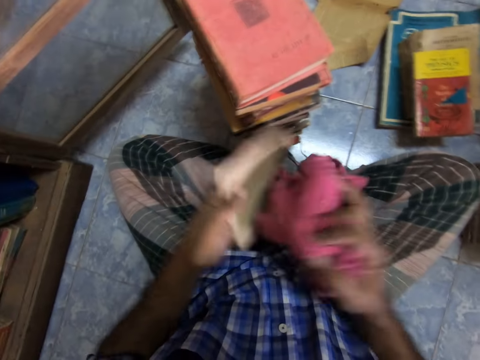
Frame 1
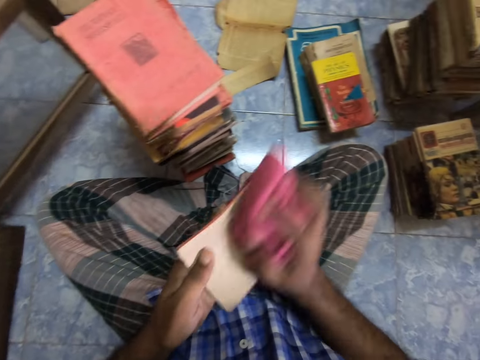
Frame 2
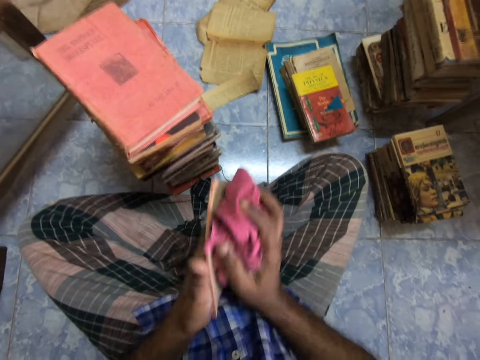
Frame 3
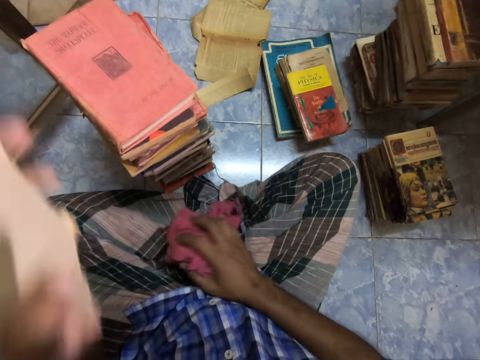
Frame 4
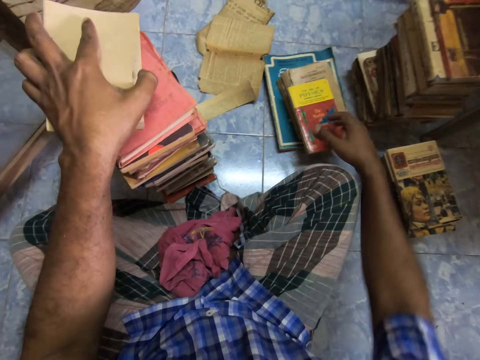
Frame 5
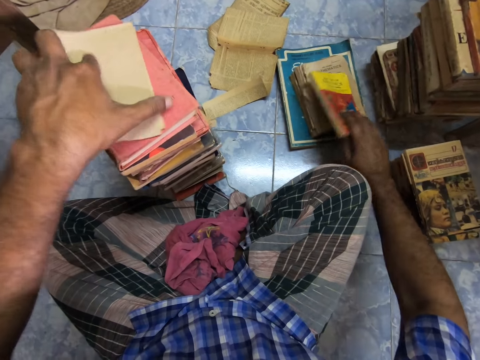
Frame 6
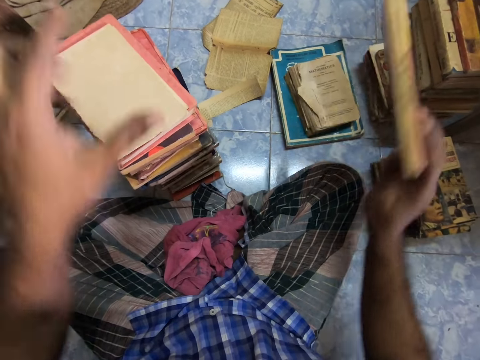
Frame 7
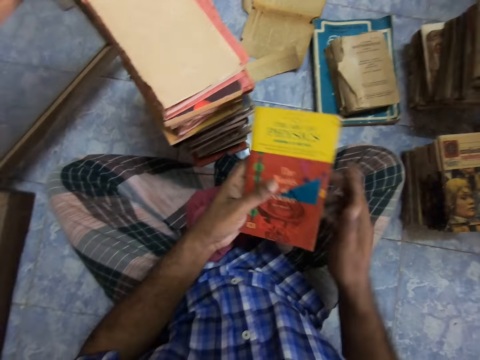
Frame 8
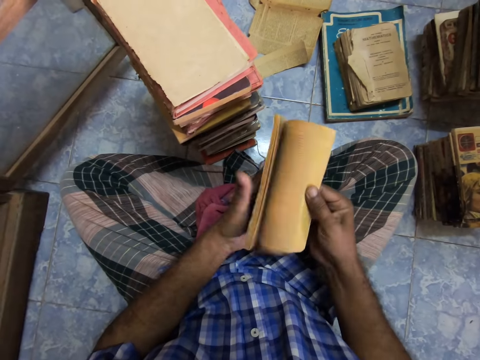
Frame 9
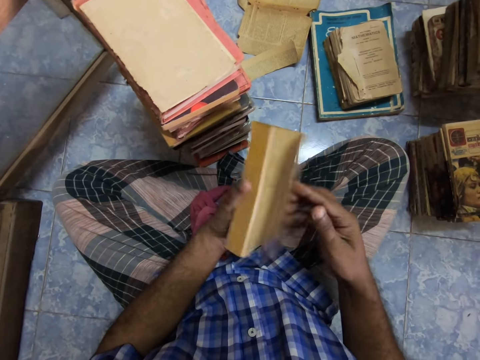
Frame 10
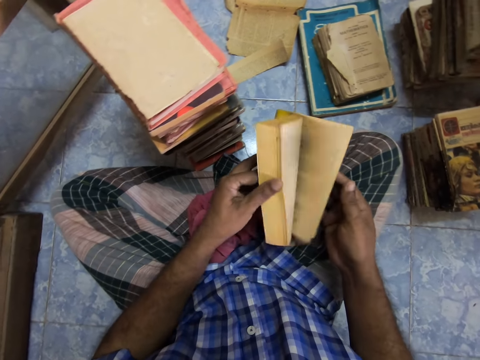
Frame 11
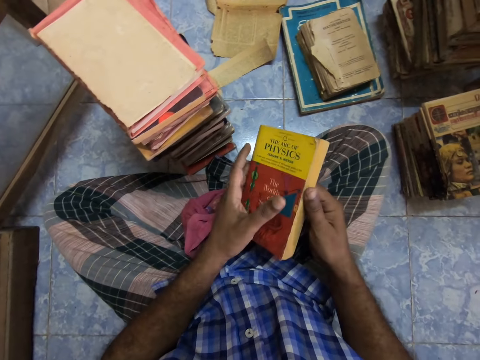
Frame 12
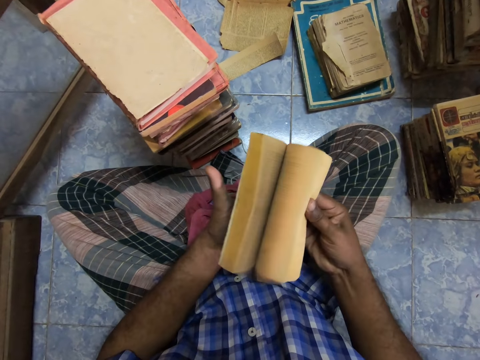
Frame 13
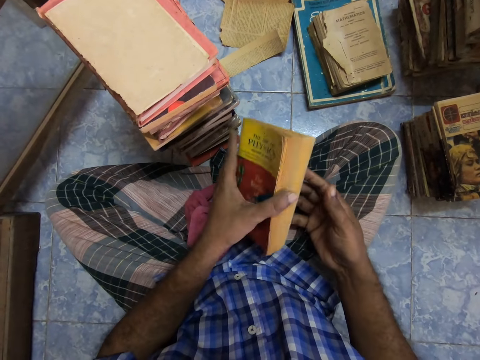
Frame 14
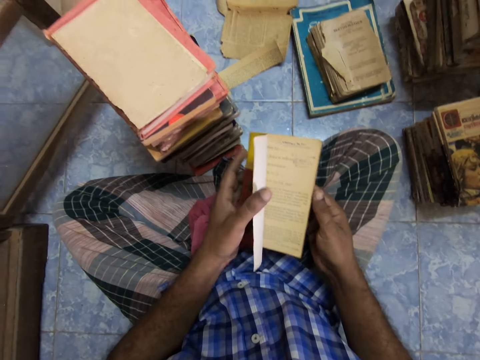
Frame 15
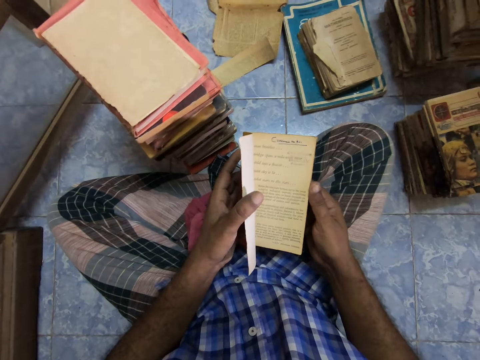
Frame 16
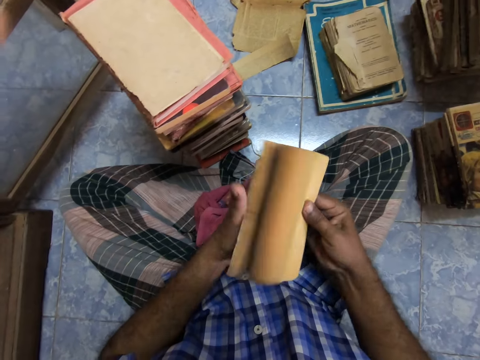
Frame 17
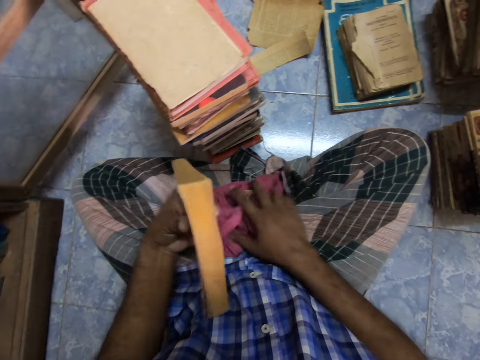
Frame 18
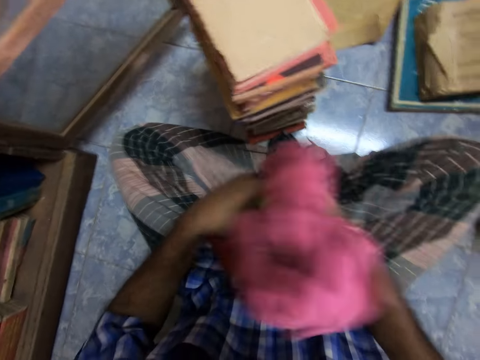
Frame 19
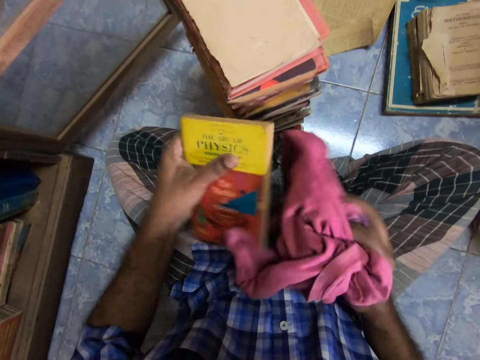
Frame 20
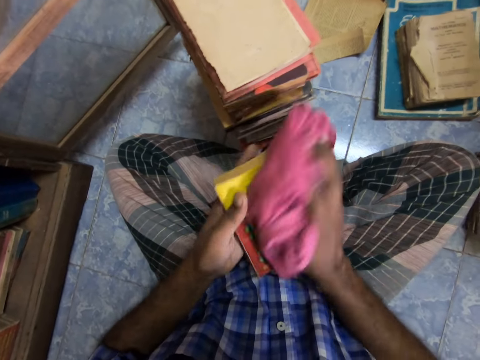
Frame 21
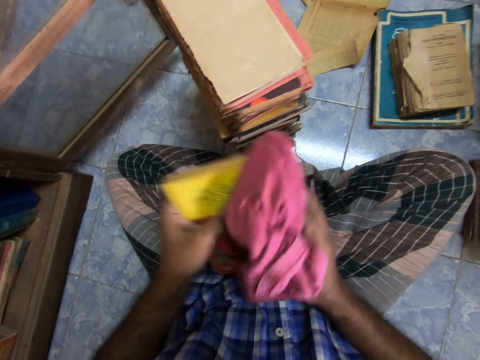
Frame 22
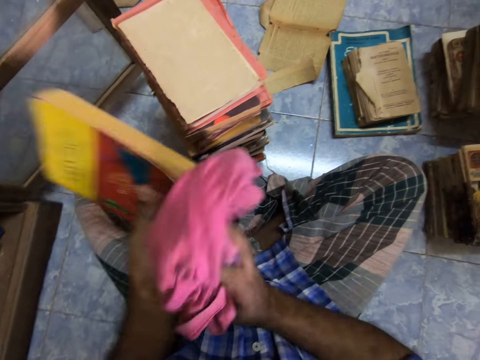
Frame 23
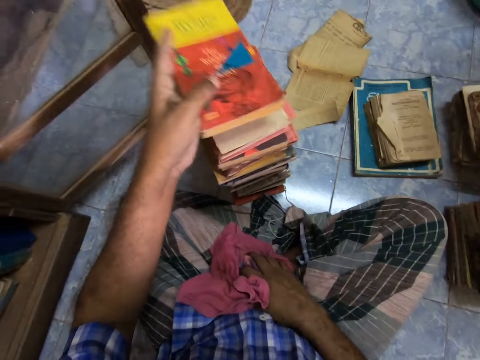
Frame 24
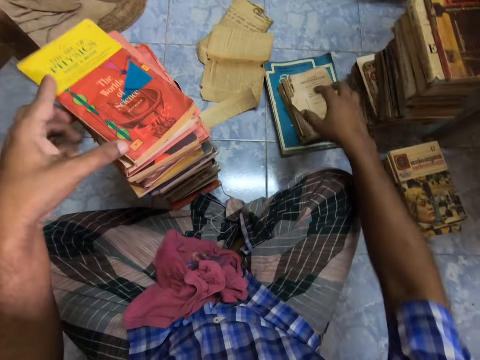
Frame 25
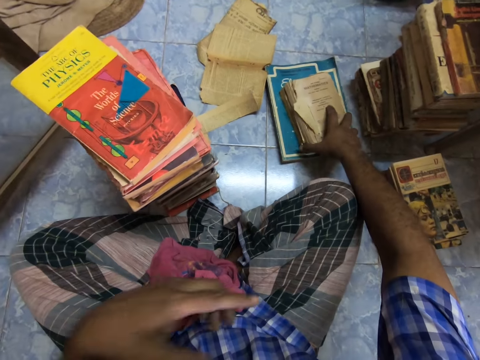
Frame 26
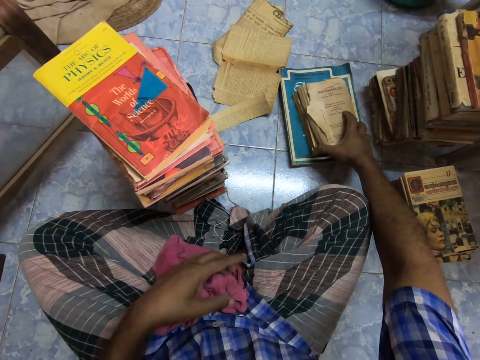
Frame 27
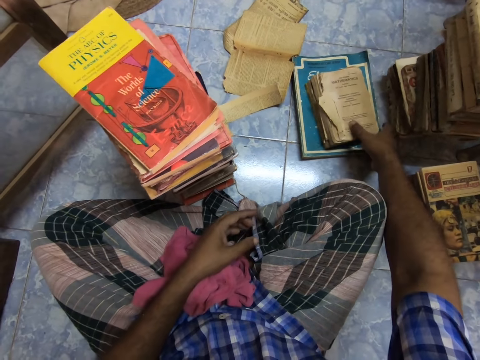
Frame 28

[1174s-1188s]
The camera wearer picks the cloth and wipes the book. They drop the cloth. They place the book on other books. They pick the book. They adjust the book. They flip pages. They pick the cloth and wipe the book. They drop the cloth. They place the book on other books. They pick a novel and a book.

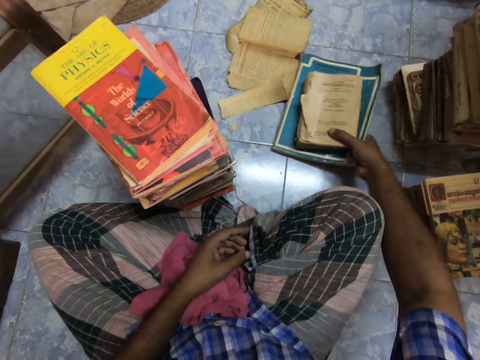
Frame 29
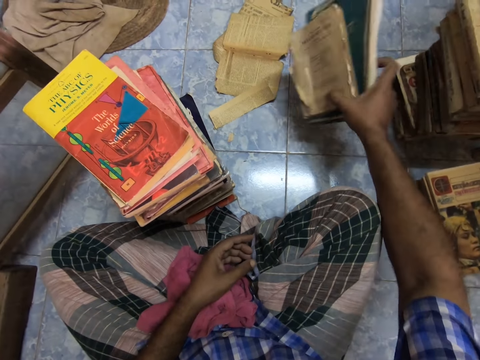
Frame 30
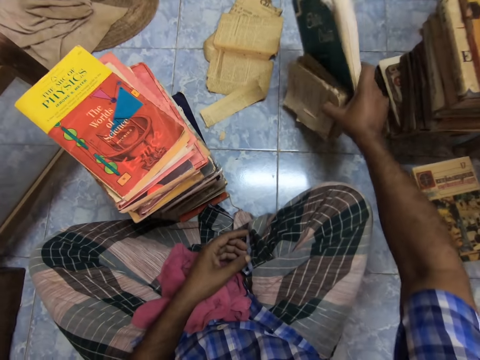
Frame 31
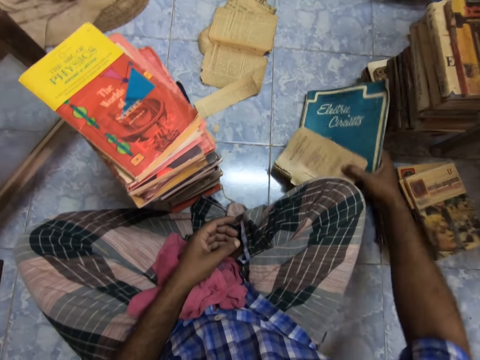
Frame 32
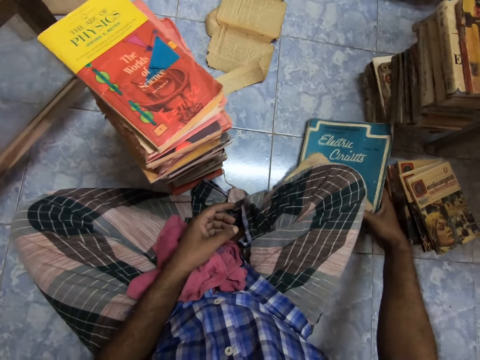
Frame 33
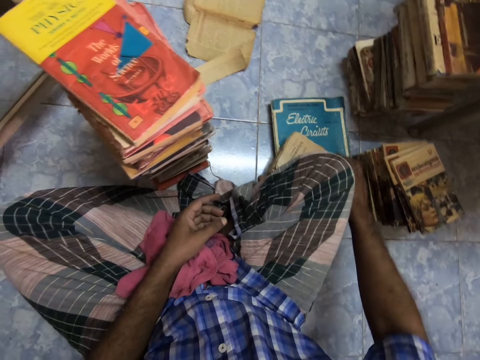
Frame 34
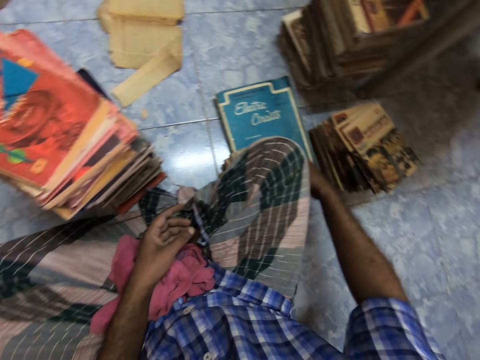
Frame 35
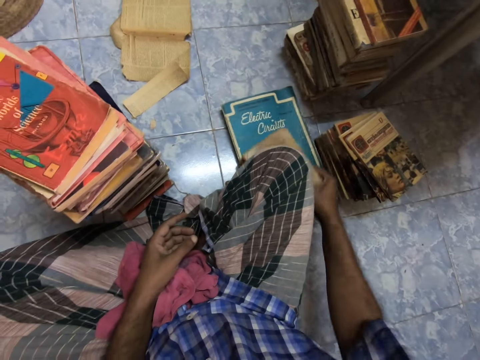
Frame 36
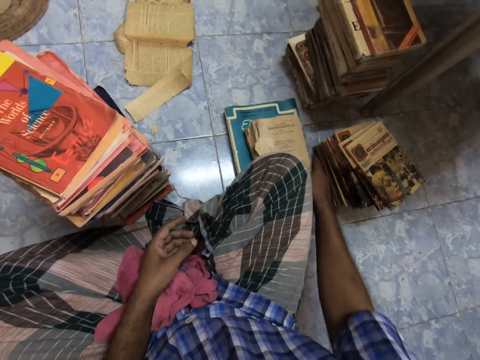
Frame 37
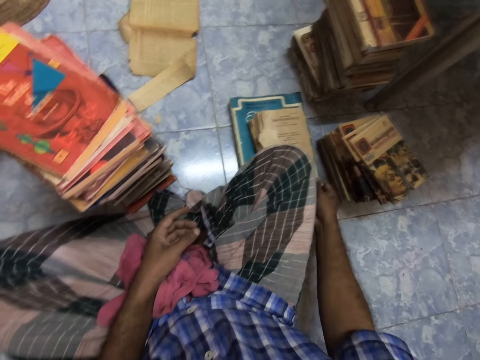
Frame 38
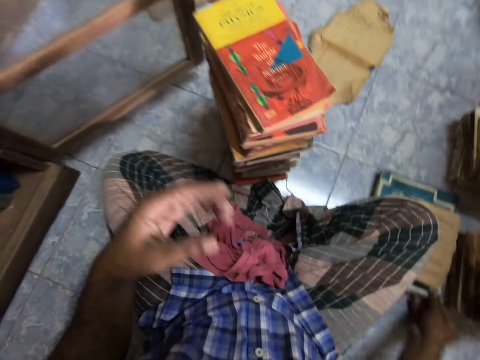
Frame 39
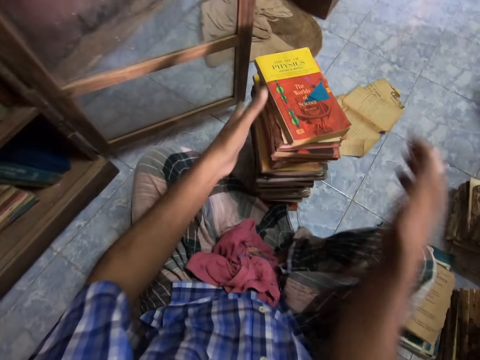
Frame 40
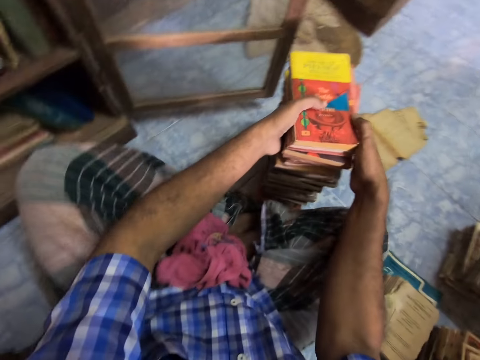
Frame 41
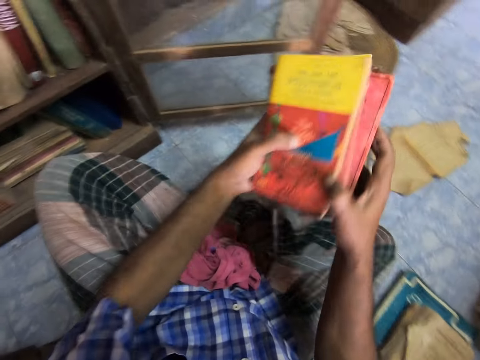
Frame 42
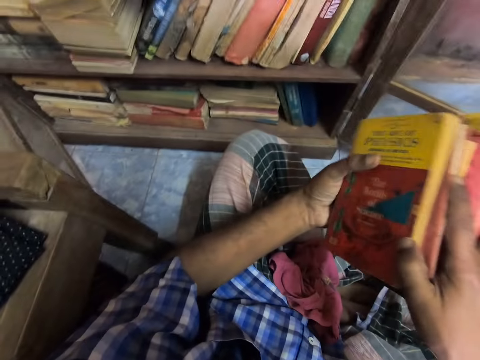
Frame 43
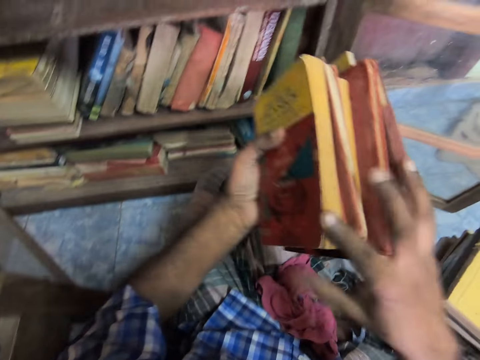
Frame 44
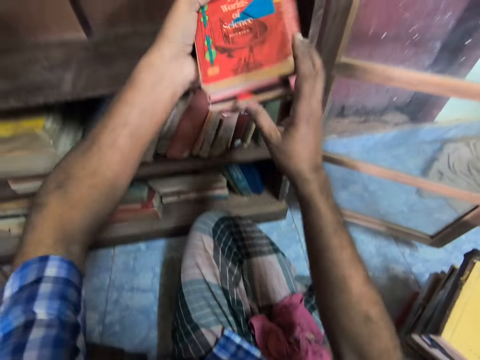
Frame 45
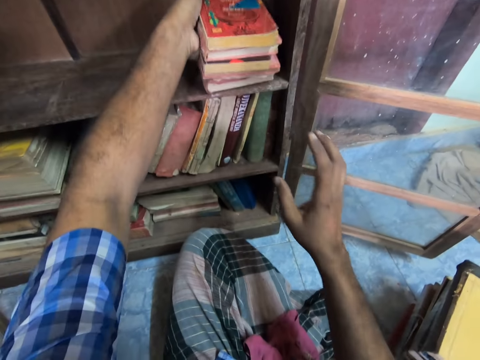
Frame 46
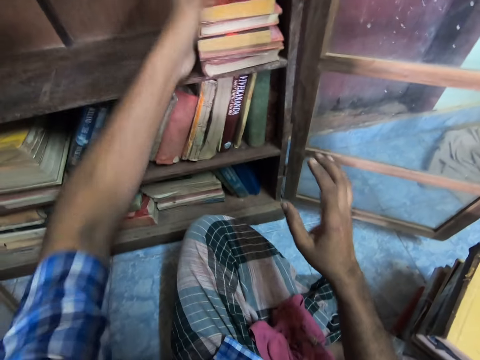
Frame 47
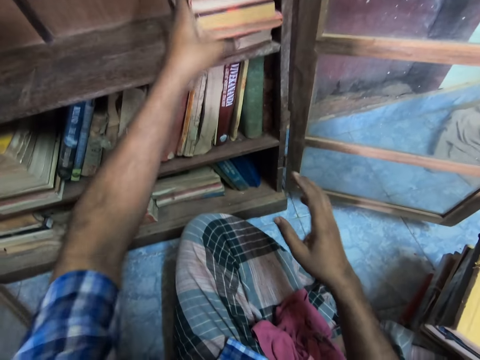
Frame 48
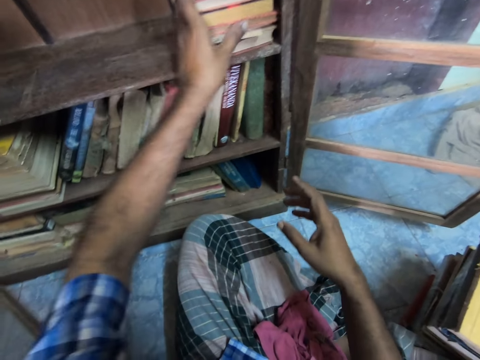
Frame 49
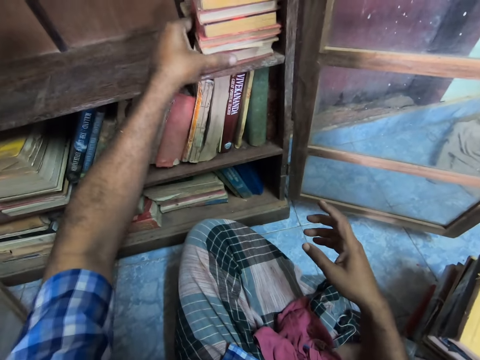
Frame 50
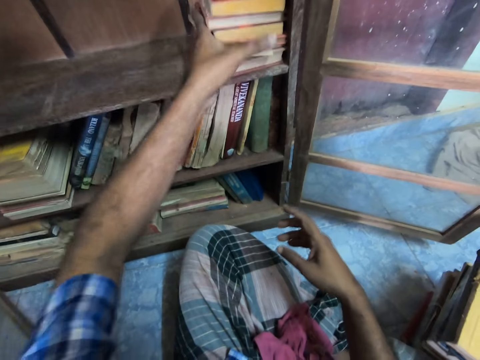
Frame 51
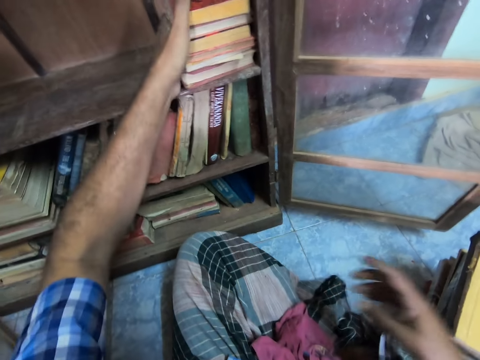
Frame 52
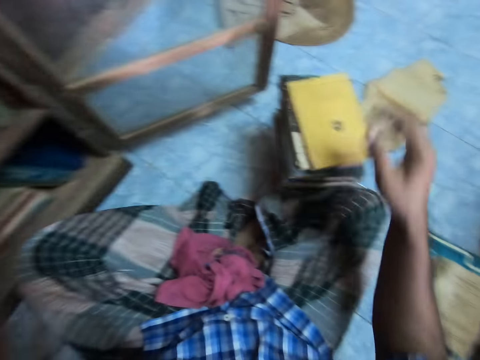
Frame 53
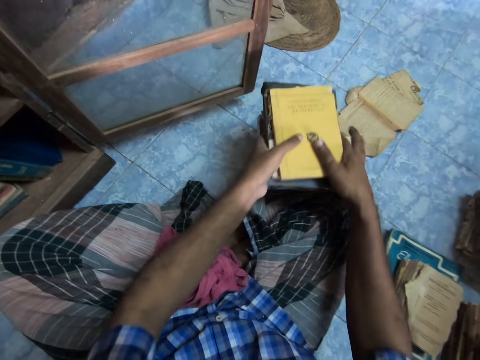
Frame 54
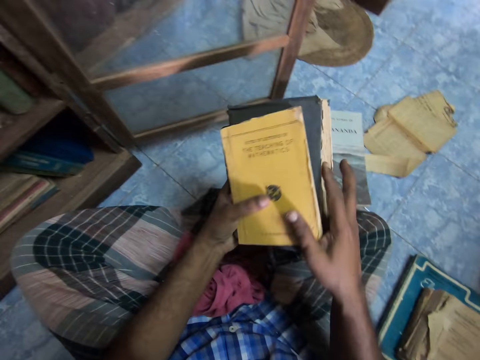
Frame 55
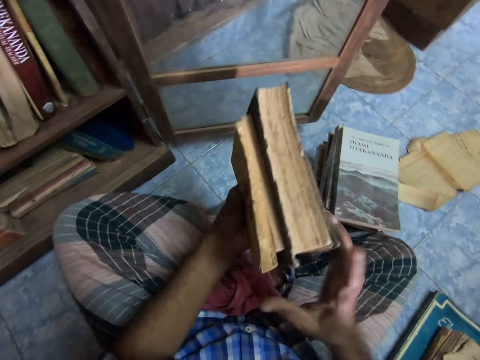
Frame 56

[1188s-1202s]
The camera wearer picks the books. They knock the book and novel on the floor. They place the novel and book on the floor. They adjust the book. They pick the novels. They arrange the novels in the cabinet or shelf. They adjust the books in the shelf. They pick the novels.
